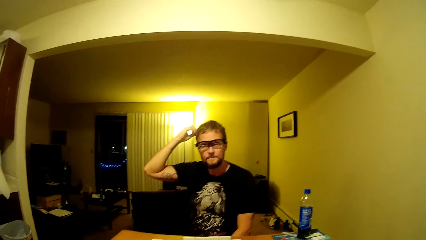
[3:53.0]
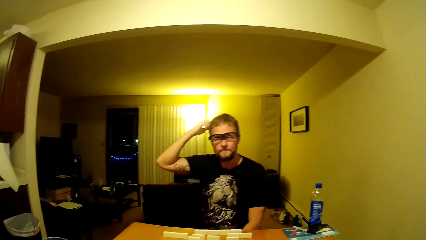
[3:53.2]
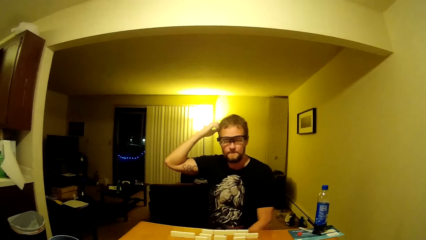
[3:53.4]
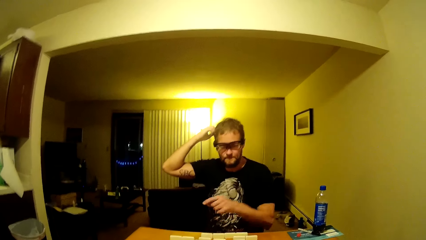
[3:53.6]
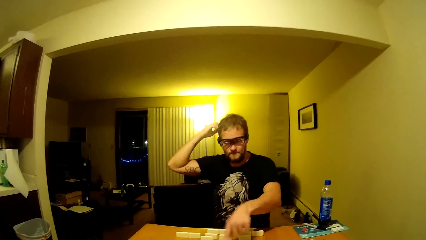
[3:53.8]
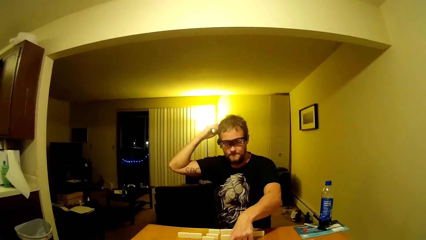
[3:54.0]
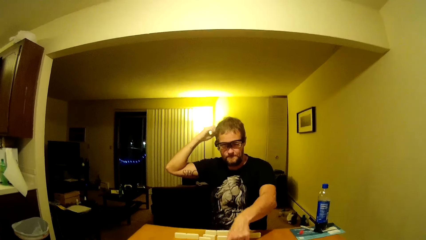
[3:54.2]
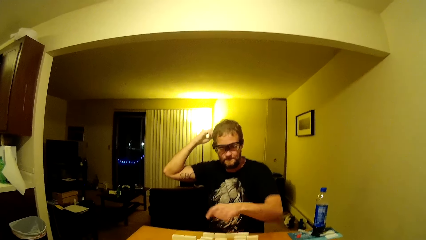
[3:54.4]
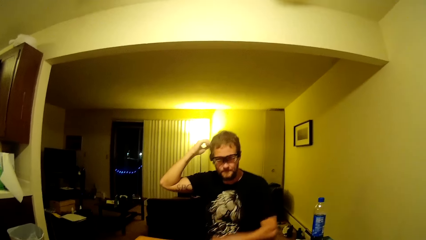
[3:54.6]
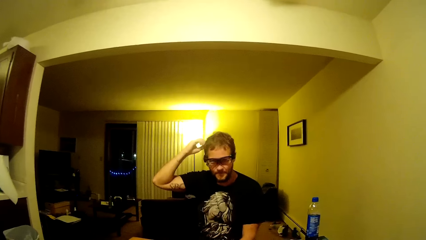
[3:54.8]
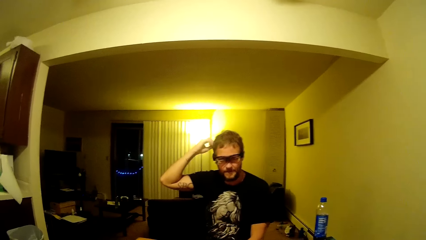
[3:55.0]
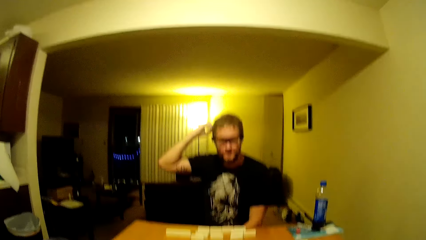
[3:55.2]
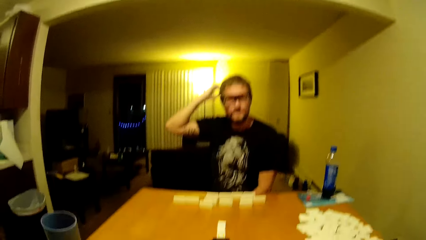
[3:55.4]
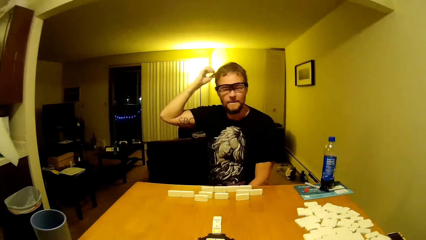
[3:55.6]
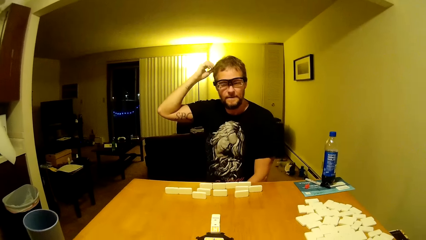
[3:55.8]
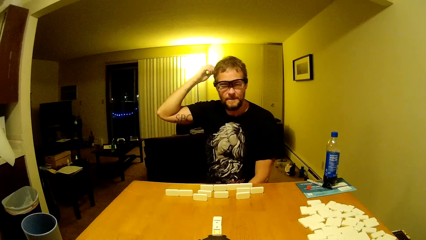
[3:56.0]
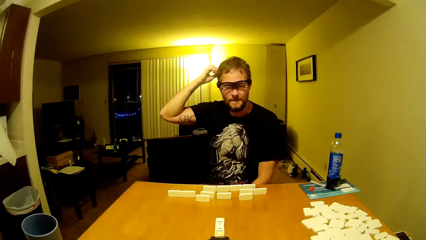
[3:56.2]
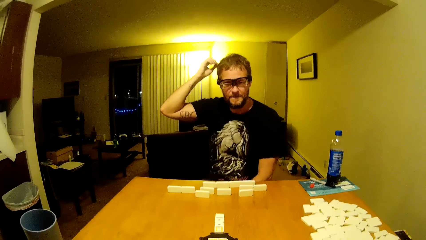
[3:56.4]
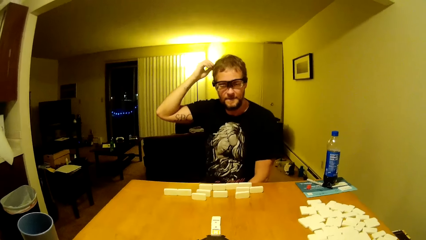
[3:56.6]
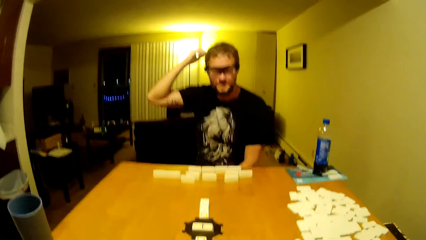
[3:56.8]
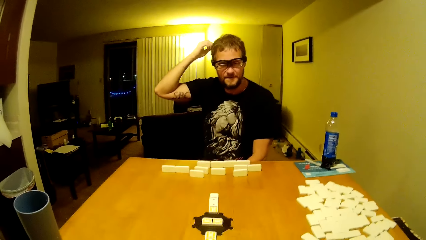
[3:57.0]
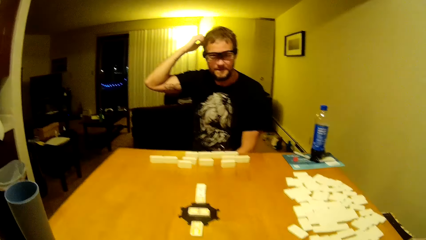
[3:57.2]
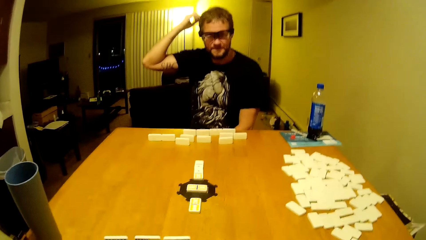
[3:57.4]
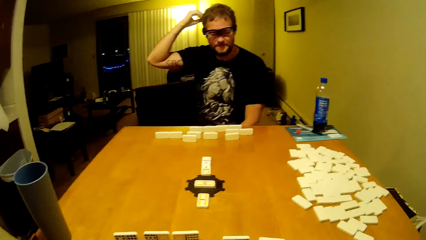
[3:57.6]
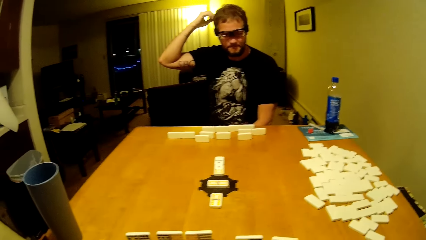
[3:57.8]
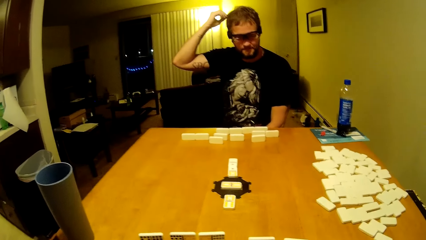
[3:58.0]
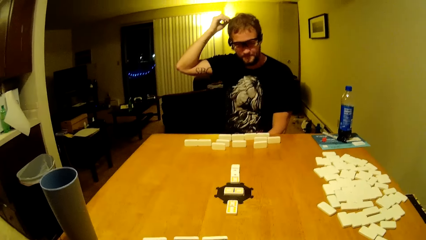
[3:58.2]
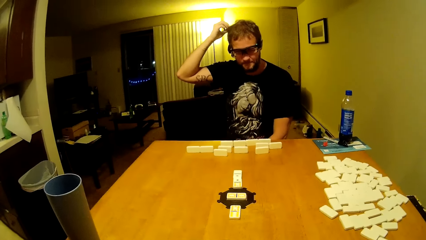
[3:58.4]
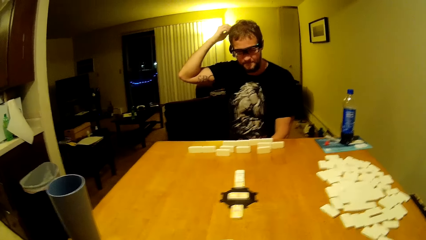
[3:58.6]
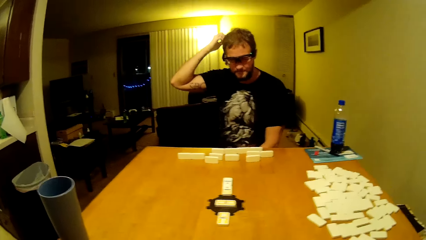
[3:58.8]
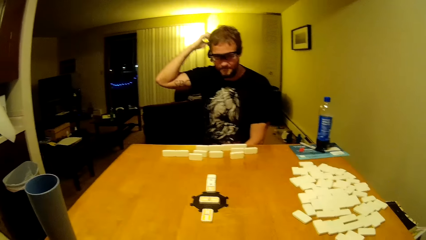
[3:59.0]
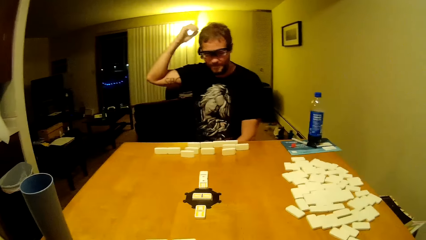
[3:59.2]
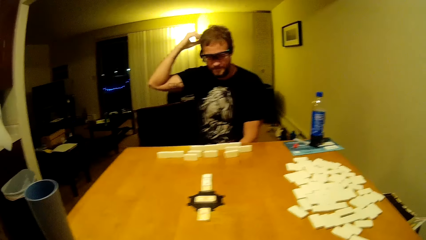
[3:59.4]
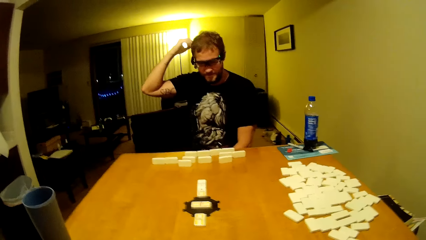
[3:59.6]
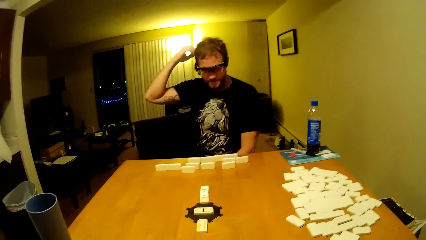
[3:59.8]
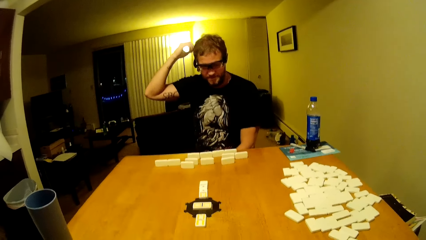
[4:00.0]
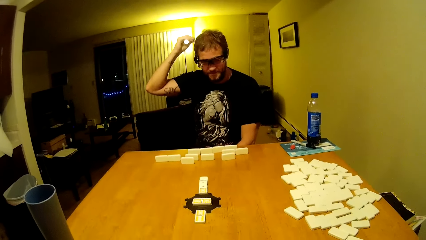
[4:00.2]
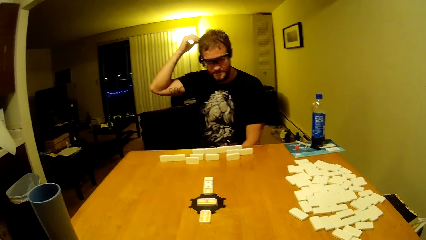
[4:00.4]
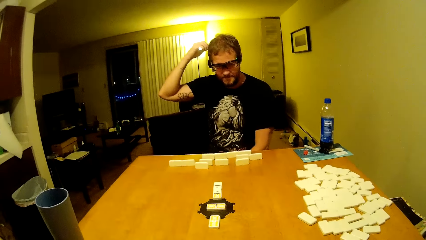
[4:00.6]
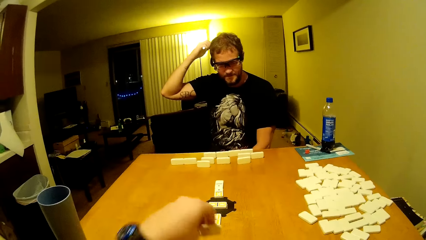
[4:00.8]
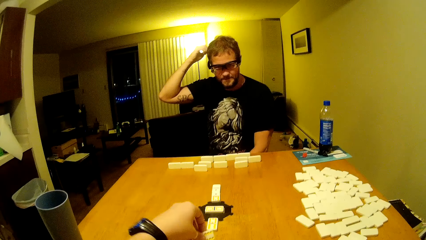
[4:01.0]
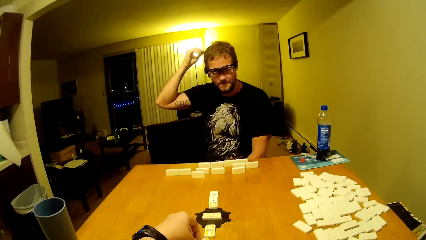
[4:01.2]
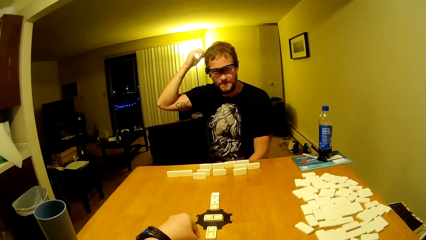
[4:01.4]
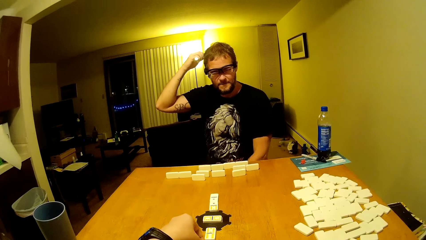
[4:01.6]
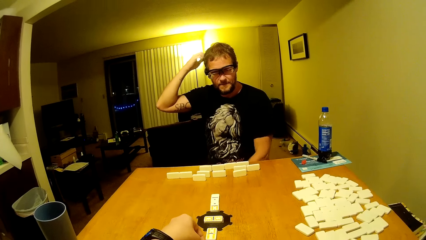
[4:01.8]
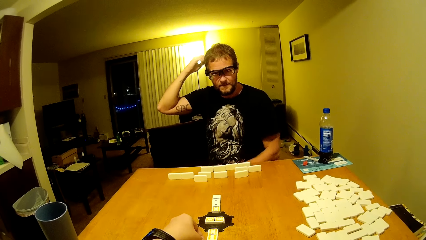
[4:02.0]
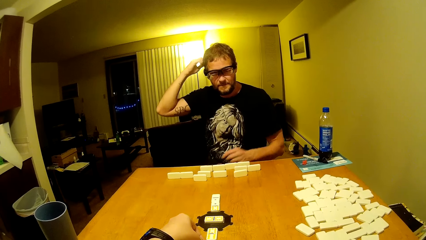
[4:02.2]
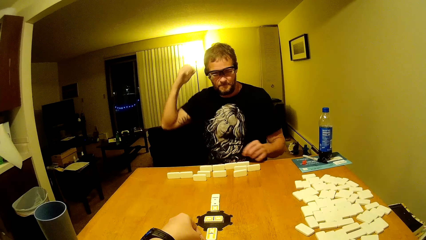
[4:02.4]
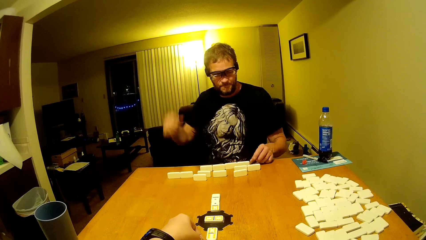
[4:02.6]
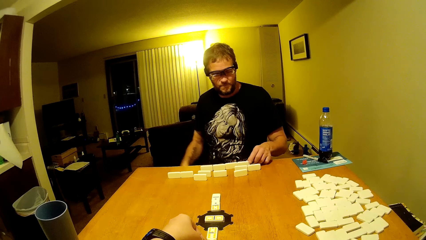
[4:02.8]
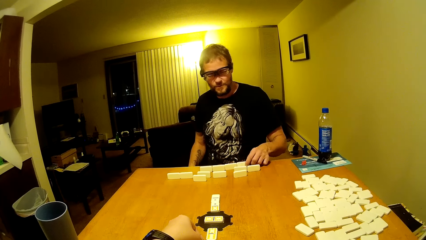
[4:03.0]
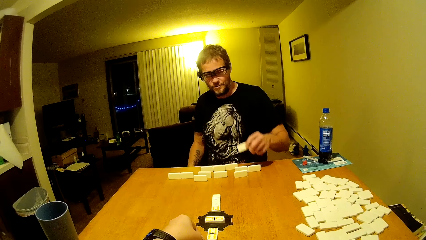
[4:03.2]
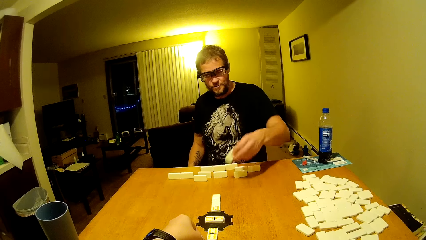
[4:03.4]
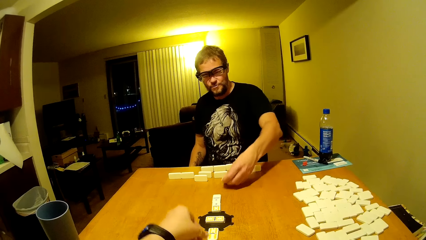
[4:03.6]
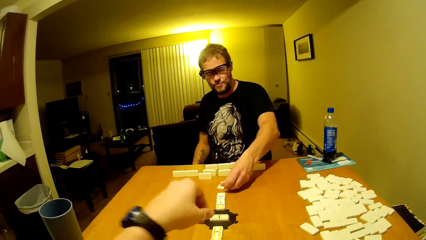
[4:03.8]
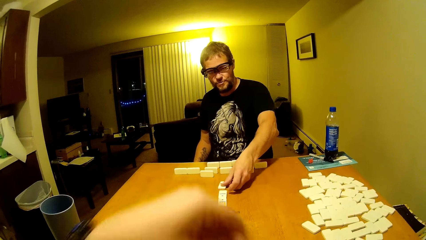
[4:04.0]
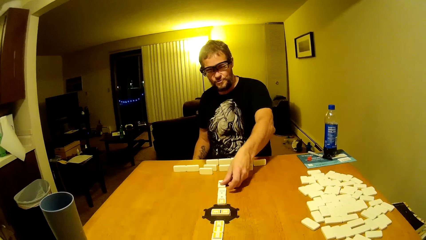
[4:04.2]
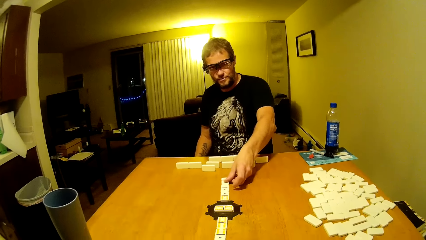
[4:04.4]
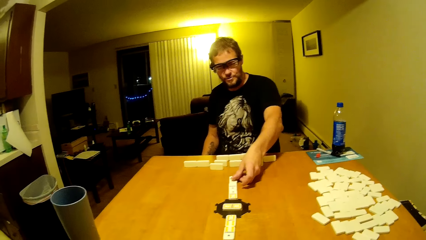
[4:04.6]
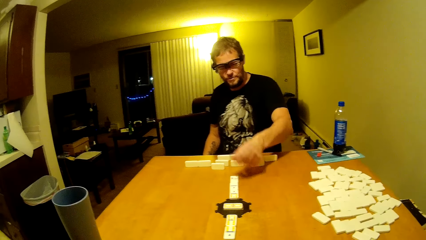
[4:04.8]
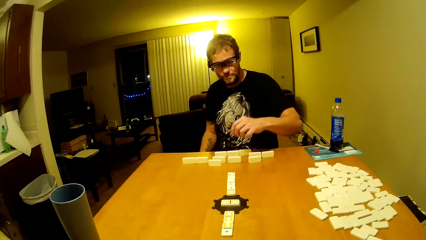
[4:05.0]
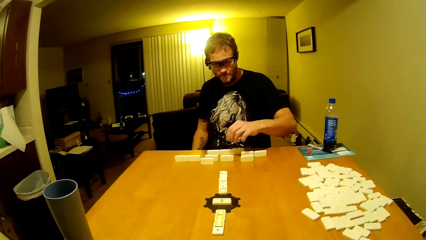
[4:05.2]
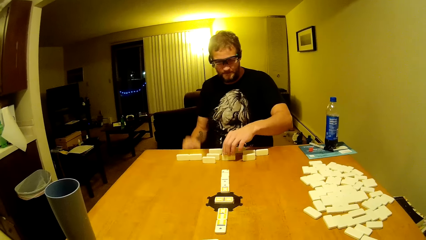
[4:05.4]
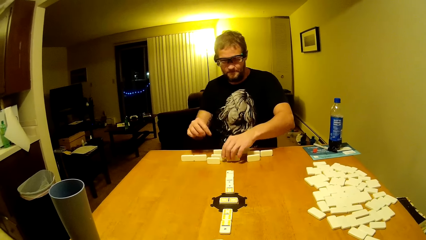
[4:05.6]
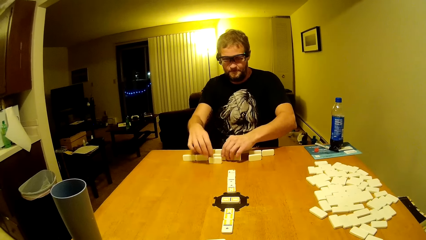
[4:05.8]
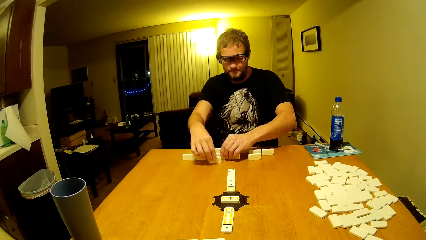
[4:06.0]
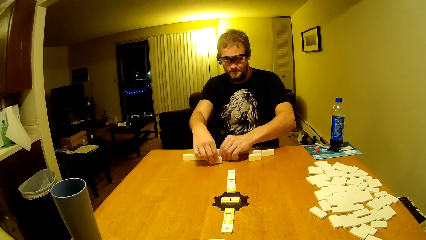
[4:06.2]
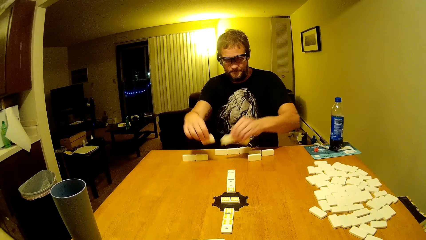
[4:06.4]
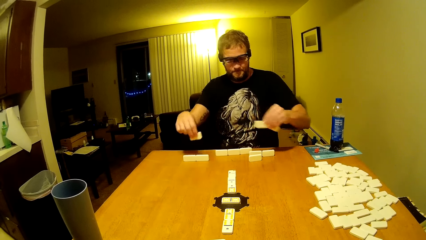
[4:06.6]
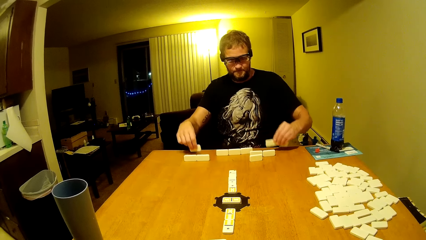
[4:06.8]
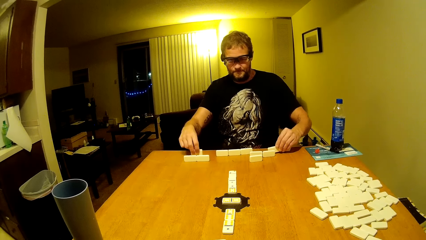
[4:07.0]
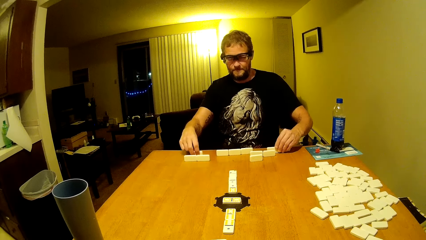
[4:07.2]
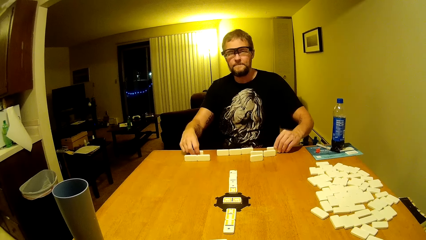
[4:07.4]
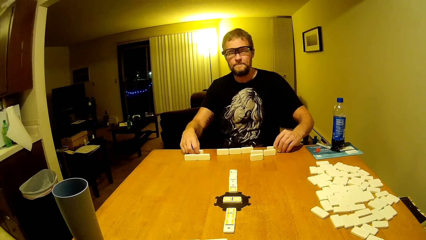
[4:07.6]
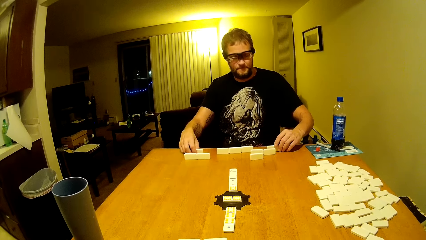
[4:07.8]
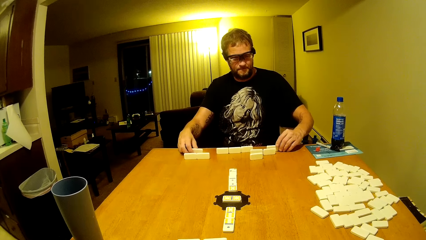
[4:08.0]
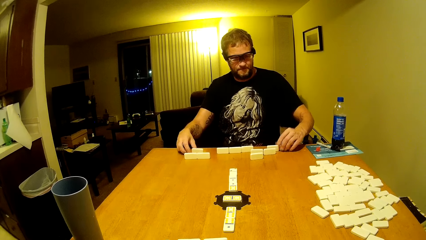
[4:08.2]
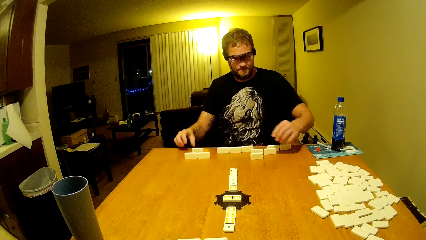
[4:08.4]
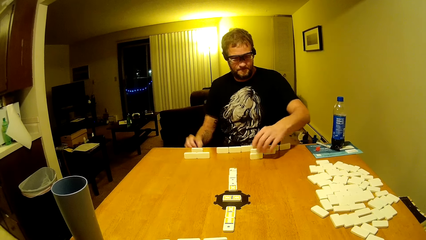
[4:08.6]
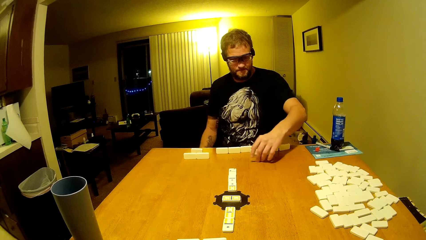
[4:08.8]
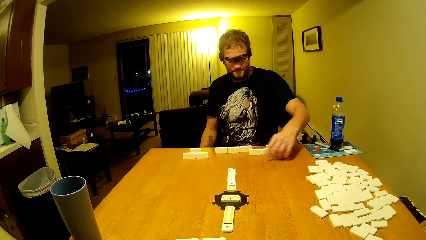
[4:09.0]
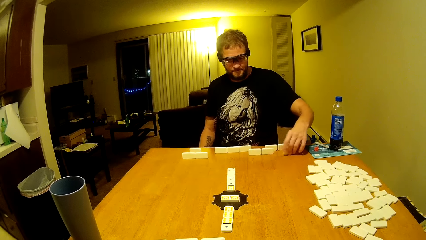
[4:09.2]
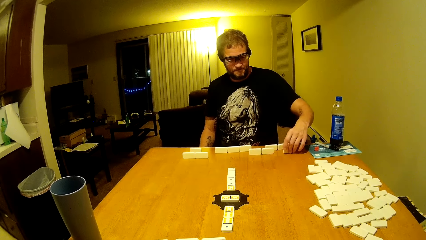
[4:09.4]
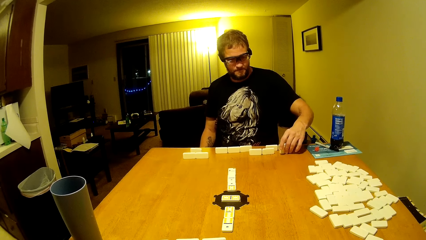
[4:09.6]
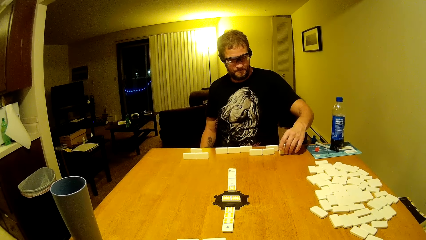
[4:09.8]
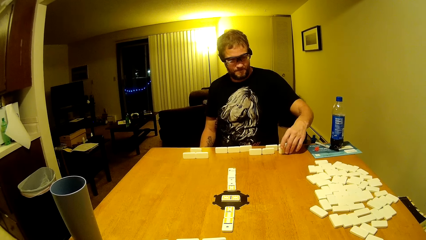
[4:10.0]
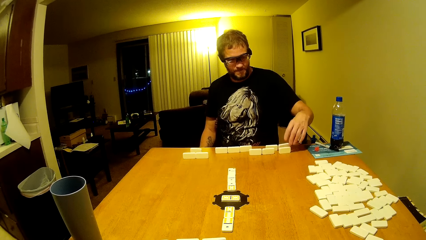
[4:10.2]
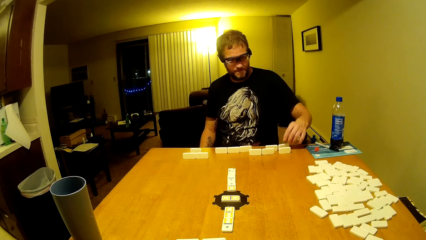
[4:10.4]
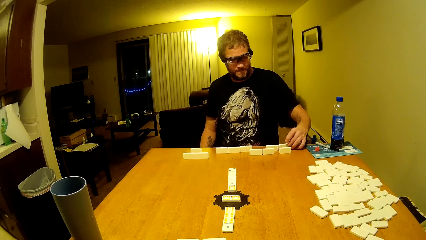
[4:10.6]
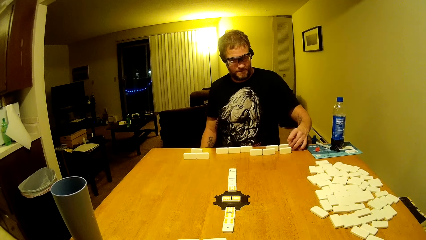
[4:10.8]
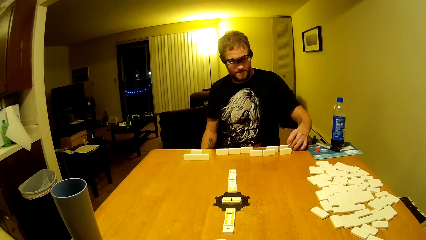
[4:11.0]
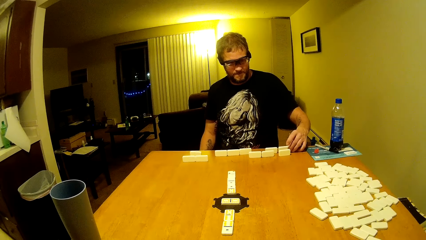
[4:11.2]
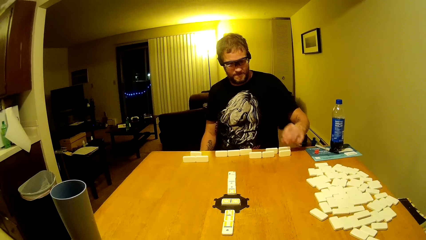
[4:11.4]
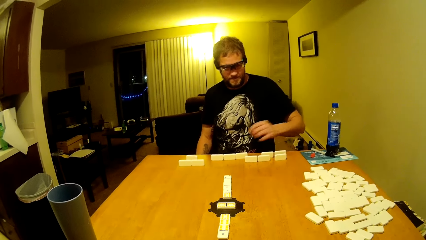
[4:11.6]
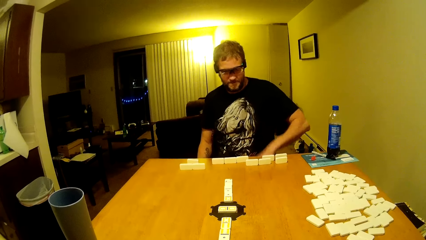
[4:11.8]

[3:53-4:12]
A man moves his left hand. The man and the camera wearer play dominoes on the table. The man scratches his head. The camera wearer picks a domino. The man picks a domino and places a domino at the middle of the dominoes game table. The man and the camera wearer play dominoes on the table again. The man moves the dominoes and moves a domino.
